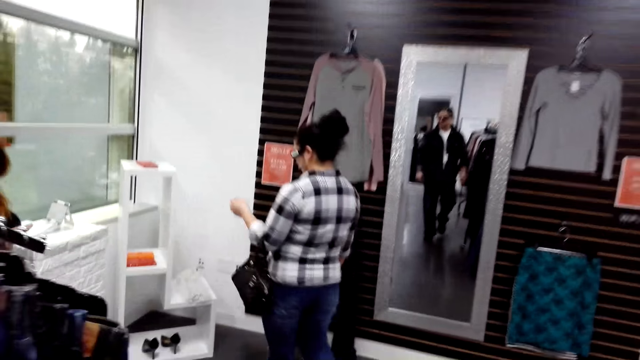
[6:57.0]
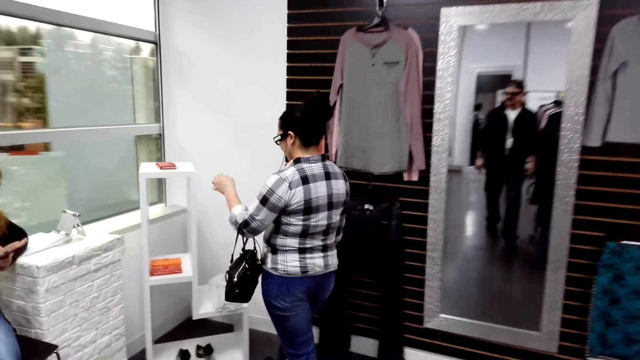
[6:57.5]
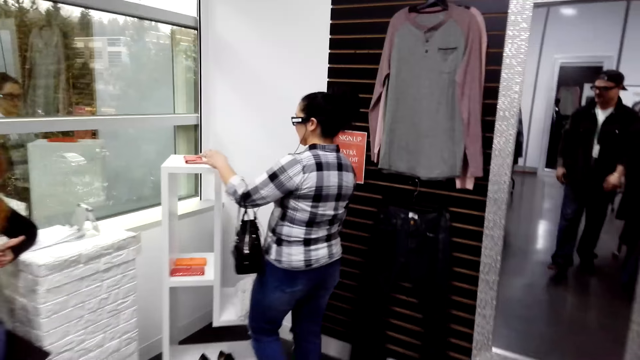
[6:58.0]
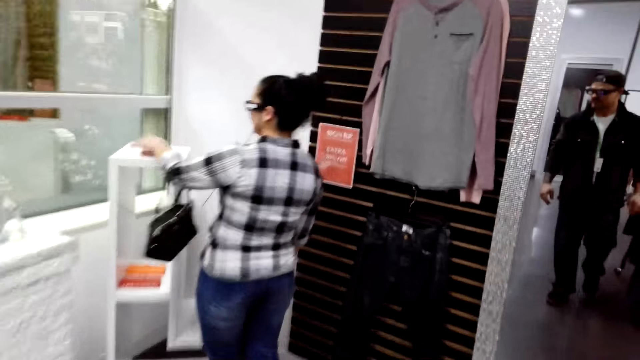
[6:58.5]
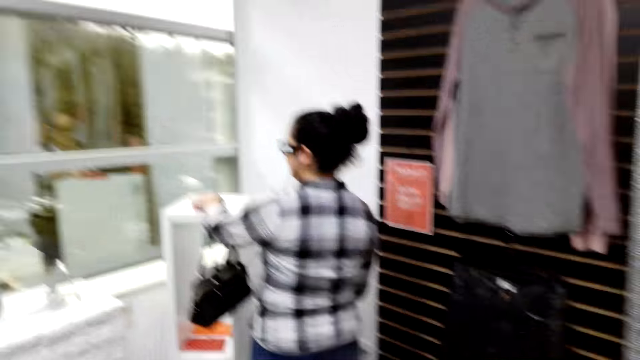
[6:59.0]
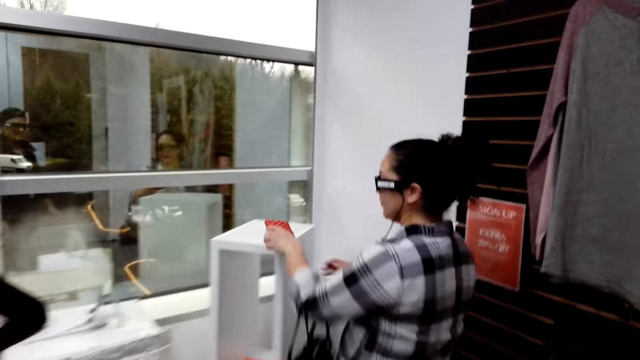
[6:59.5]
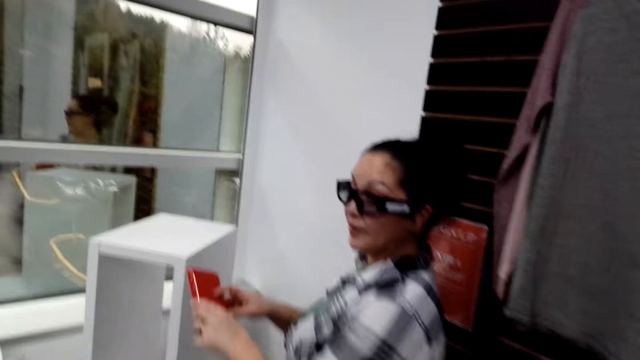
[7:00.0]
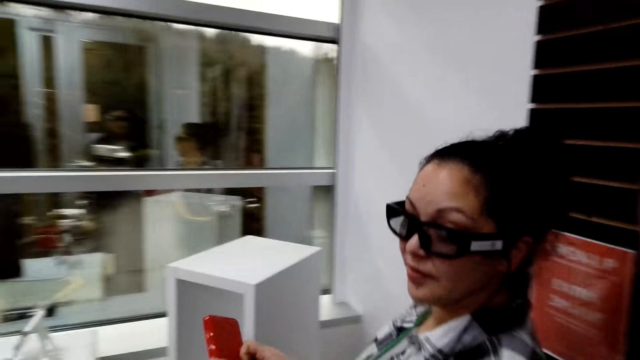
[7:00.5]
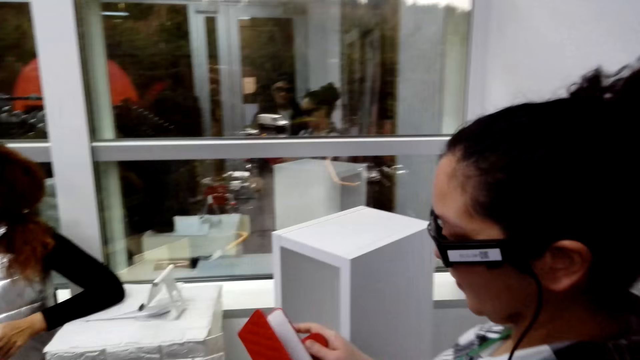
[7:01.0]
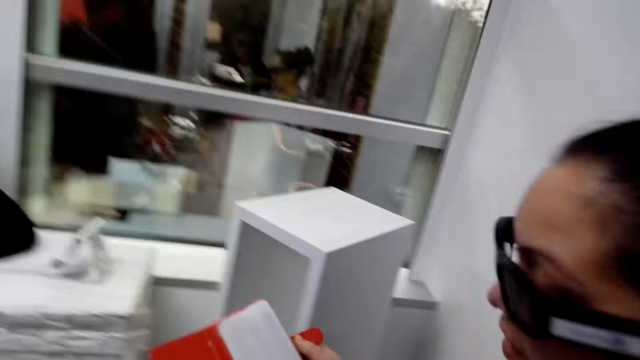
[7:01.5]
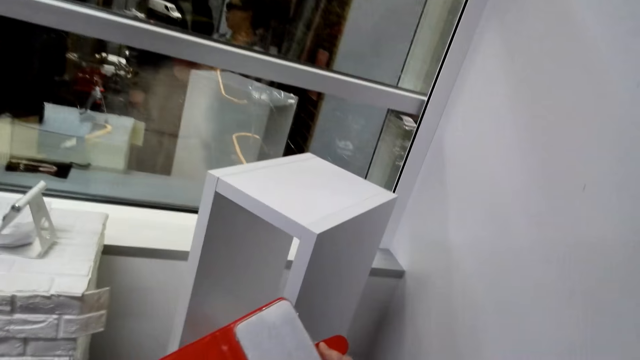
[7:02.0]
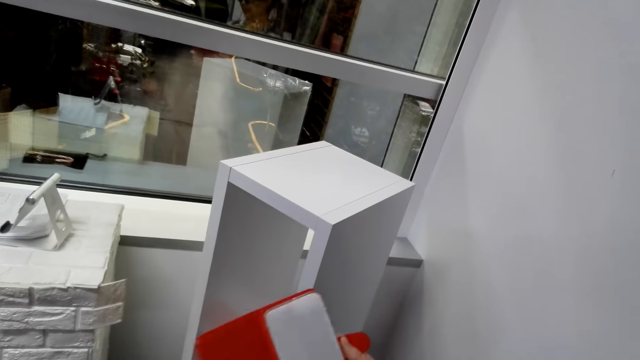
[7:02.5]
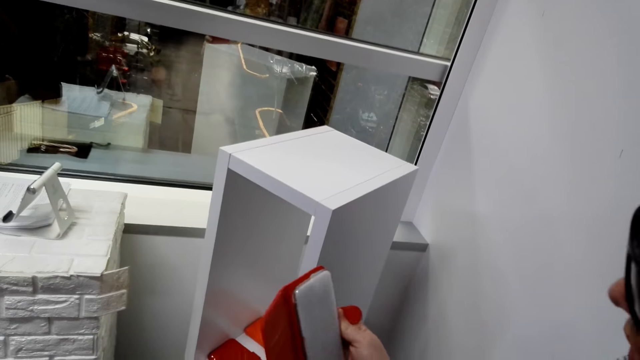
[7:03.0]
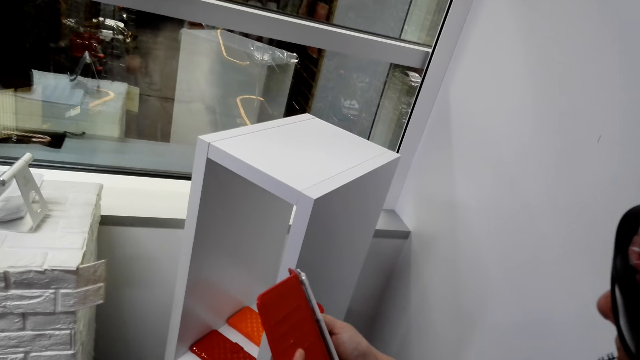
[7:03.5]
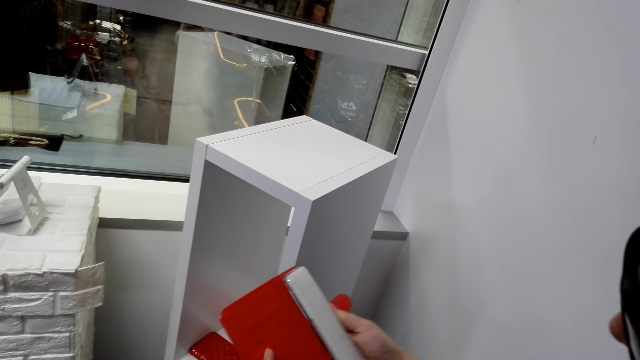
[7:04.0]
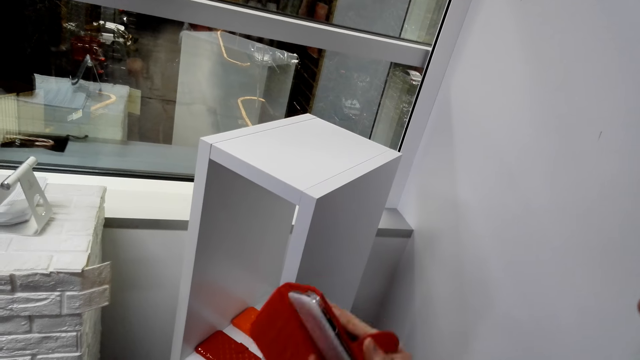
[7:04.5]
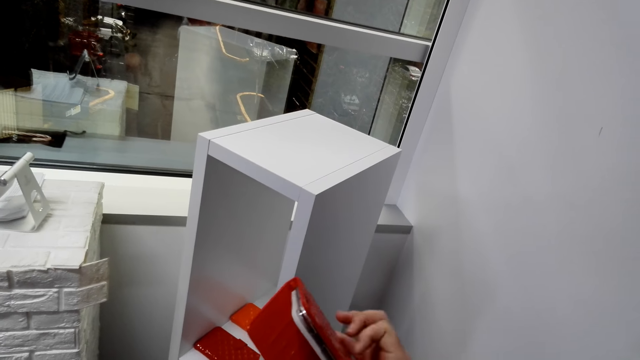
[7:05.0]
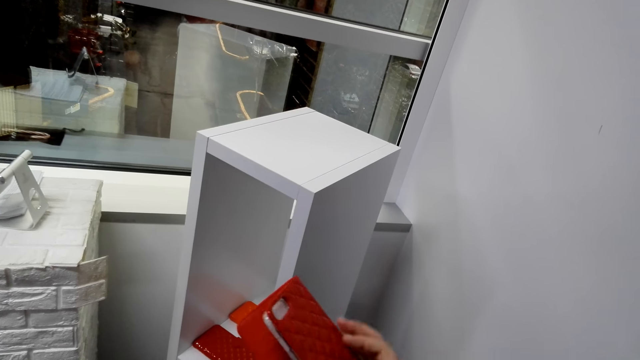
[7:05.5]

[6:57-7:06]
A woman picks up a phone or purse. She opens the phone or purse. The camera wearer converses with the woman.

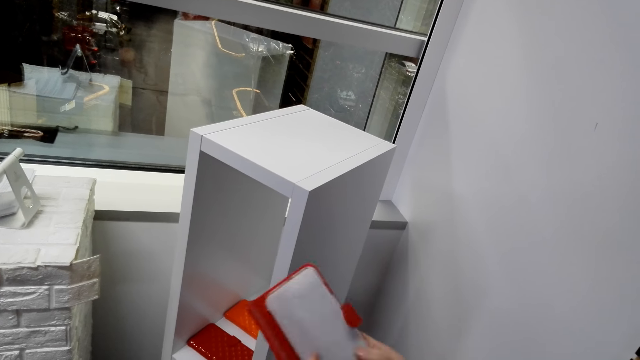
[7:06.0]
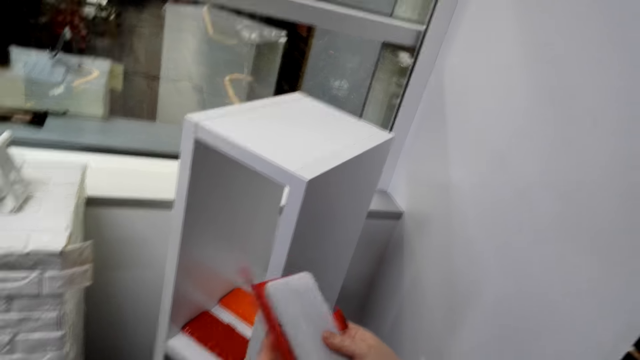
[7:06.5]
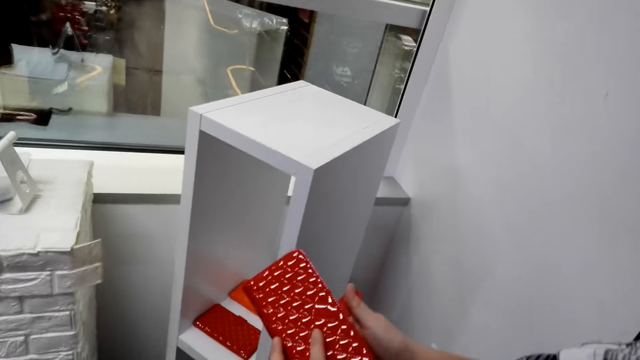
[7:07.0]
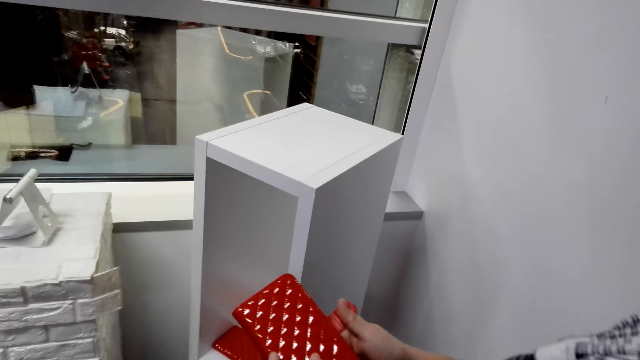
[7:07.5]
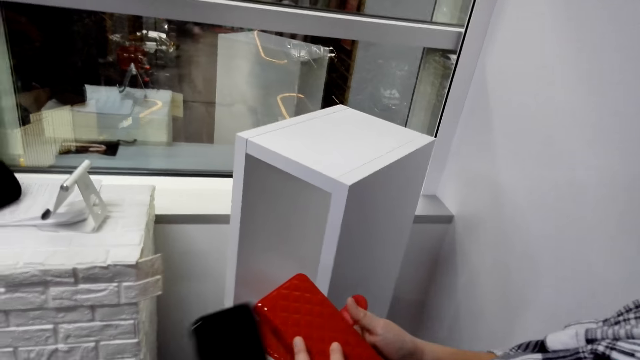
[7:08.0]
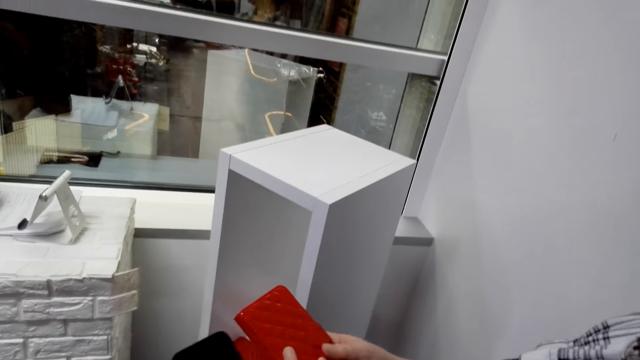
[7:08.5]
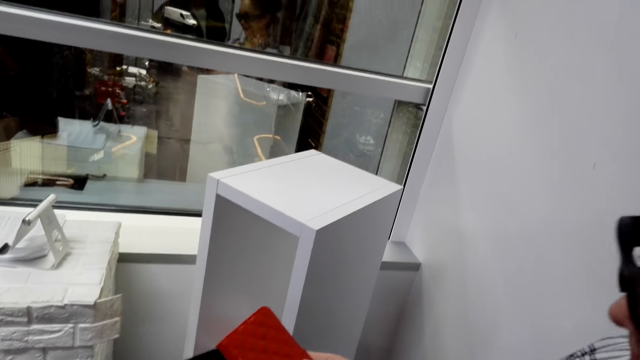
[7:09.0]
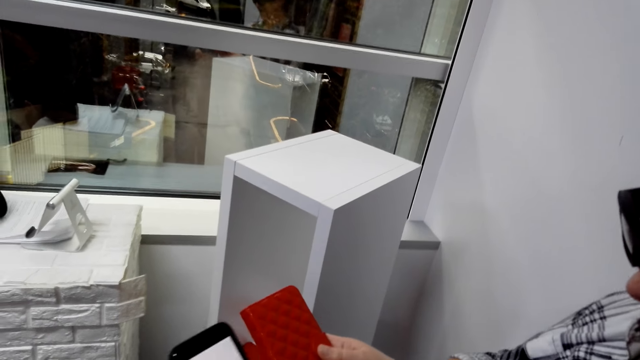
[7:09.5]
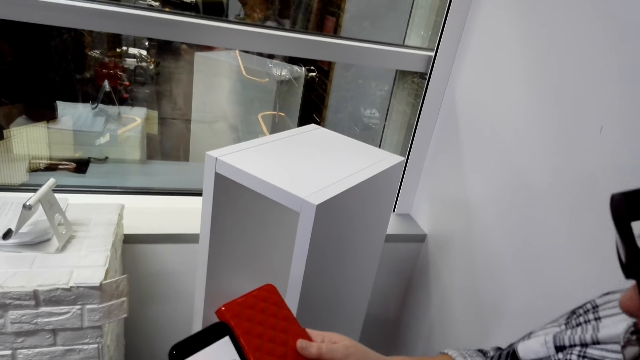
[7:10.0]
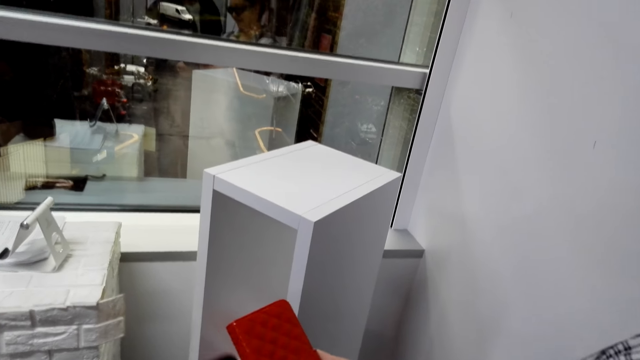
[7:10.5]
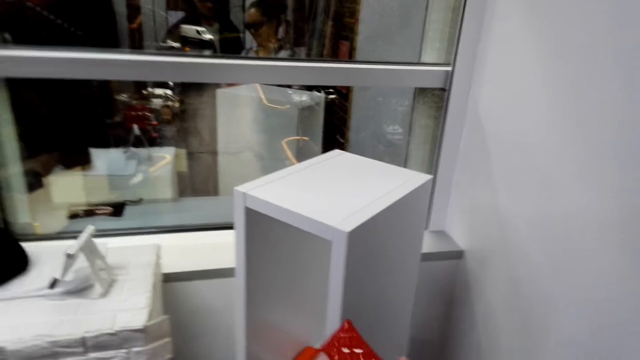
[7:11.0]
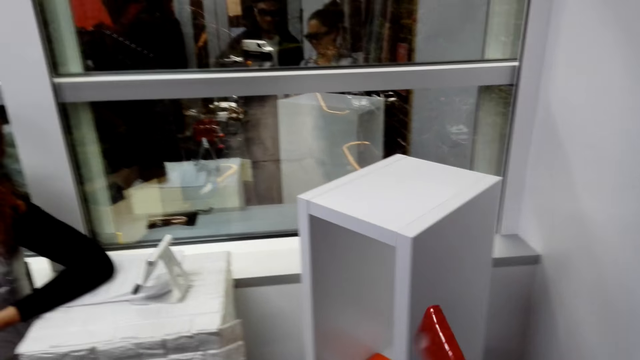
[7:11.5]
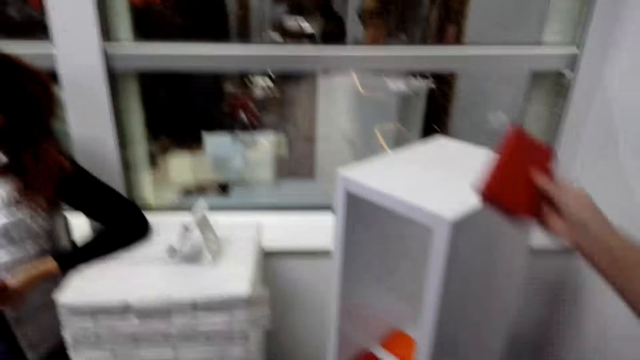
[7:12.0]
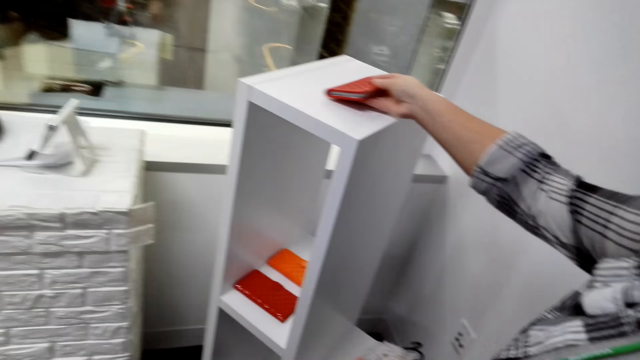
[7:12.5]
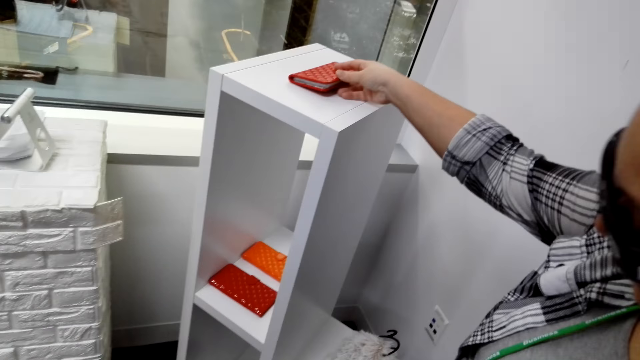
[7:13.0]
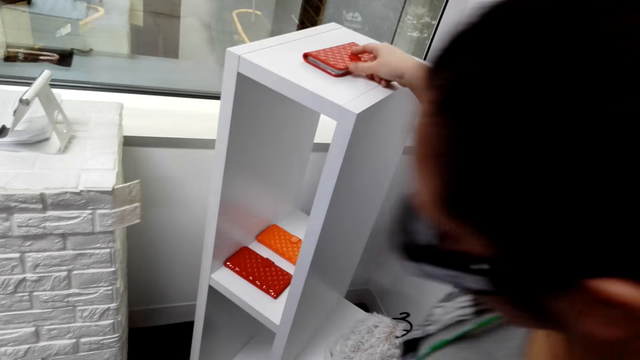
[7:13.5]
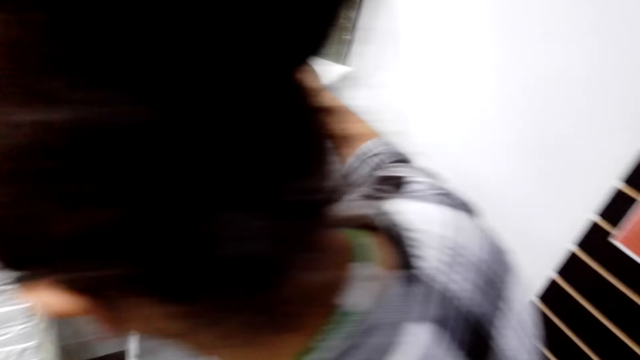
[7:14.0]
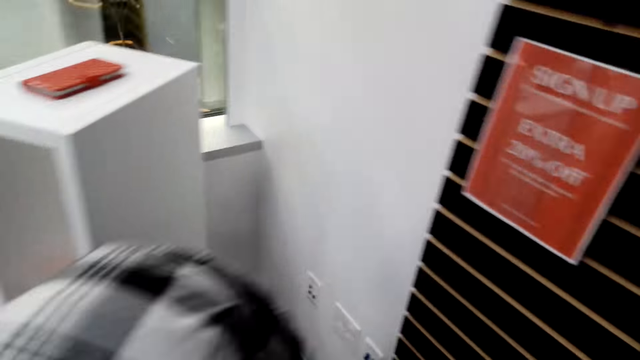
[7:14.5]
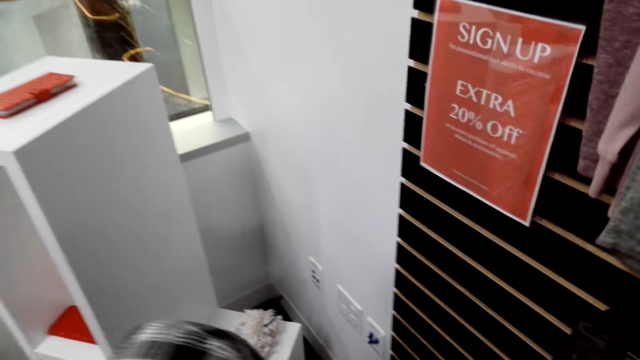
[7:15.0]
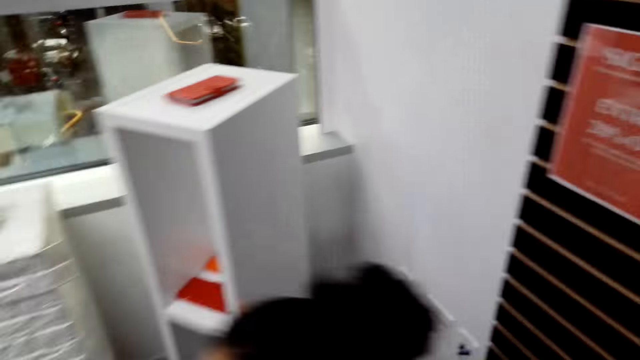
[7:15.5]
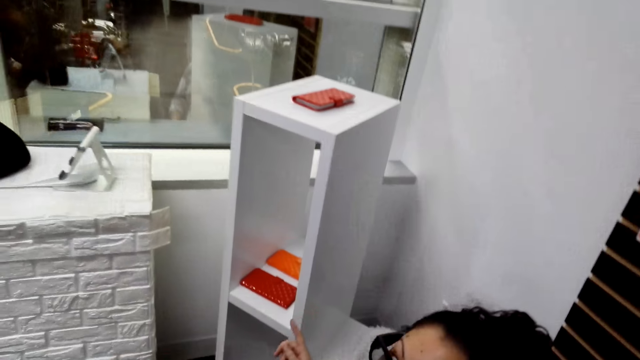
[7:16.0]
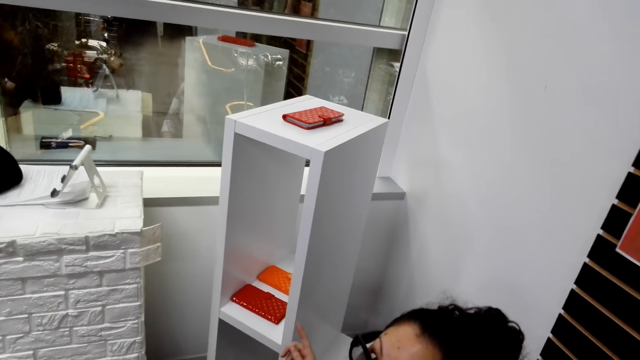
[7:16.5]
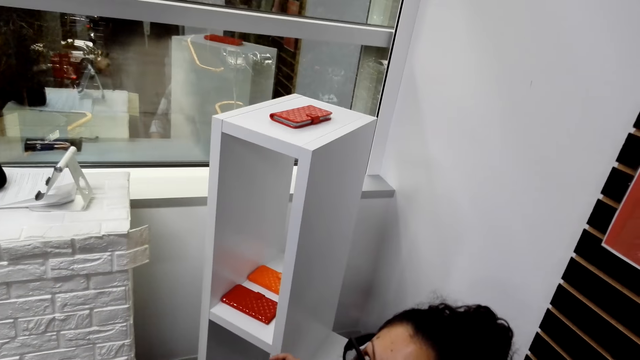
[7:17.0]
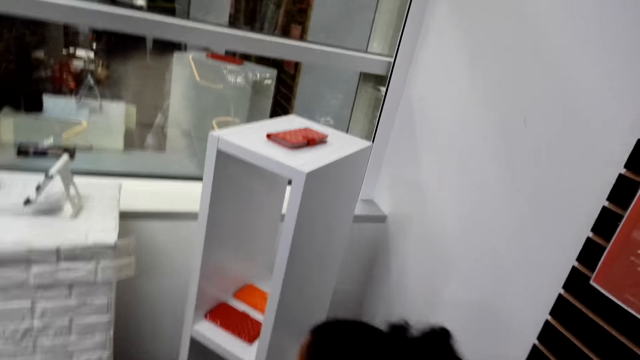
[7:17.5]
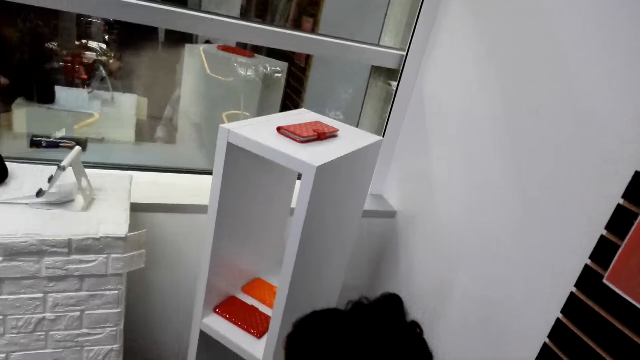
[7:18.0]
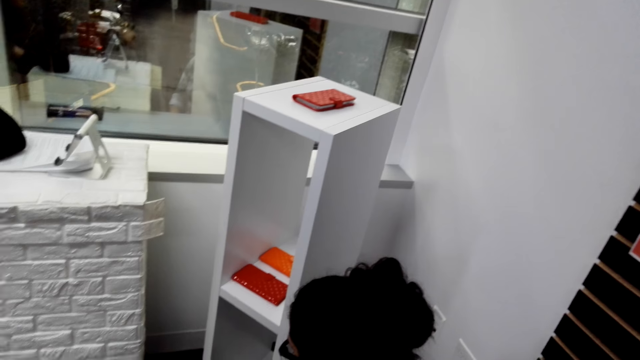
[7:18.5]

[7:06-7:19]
The woman closes the phone. The camera wearer compares his phone. He drops the phone on the shelf. The woman puts the purse on the shelf. The camera wearer looks around.
